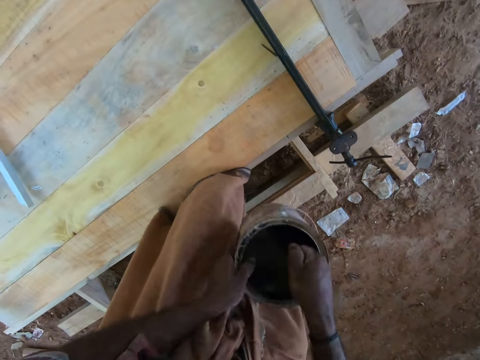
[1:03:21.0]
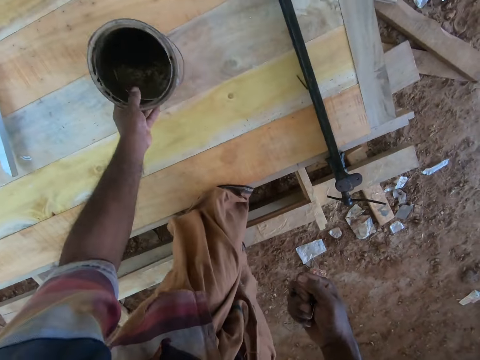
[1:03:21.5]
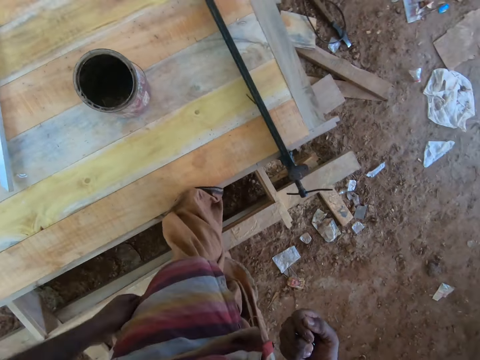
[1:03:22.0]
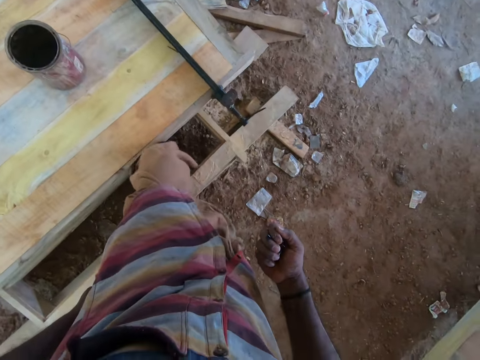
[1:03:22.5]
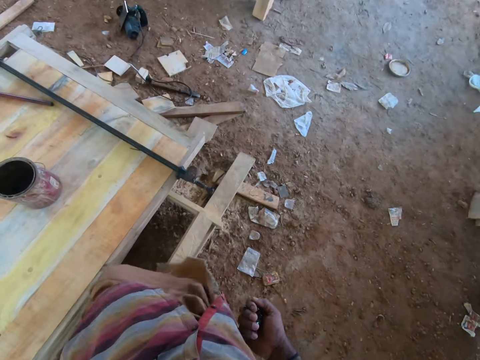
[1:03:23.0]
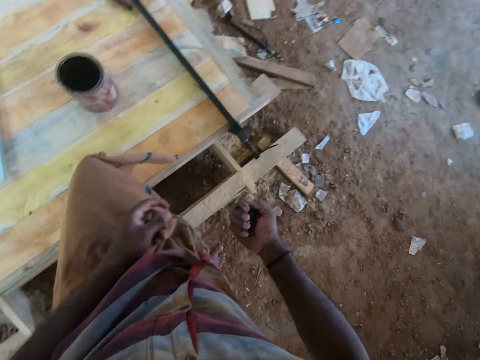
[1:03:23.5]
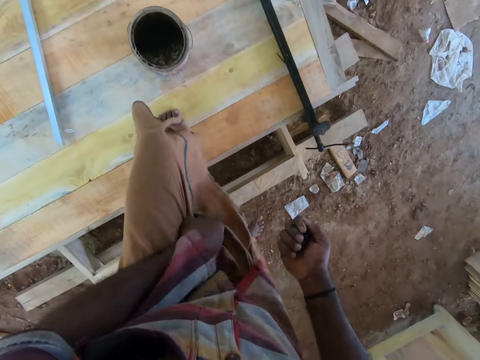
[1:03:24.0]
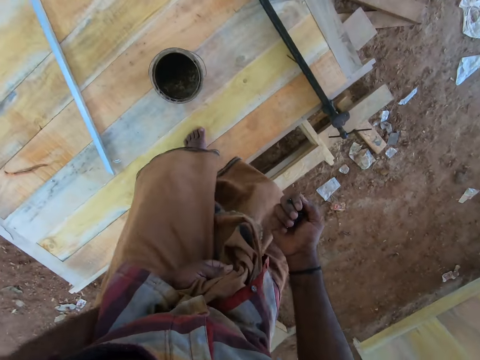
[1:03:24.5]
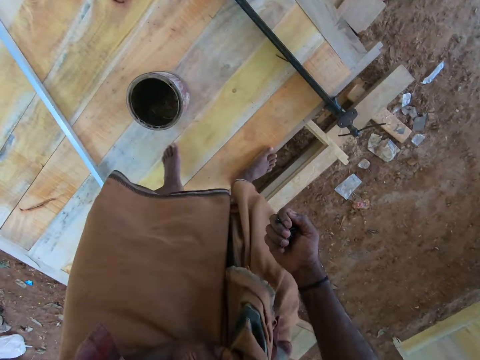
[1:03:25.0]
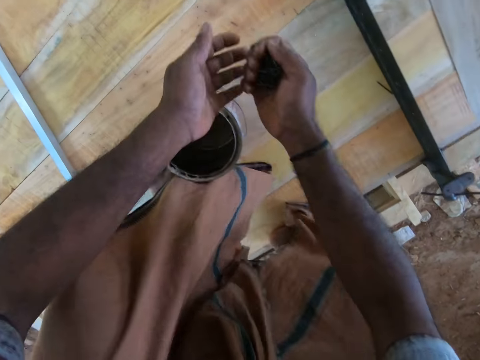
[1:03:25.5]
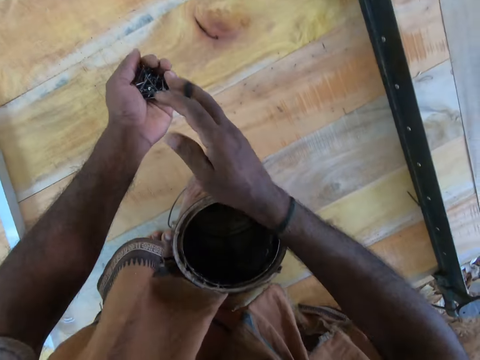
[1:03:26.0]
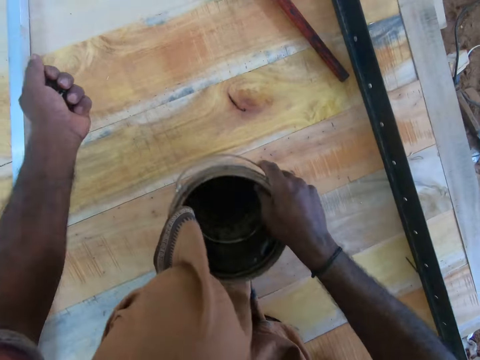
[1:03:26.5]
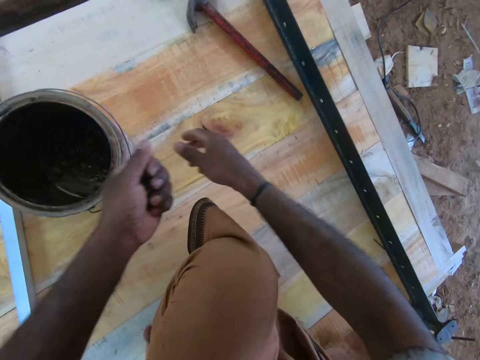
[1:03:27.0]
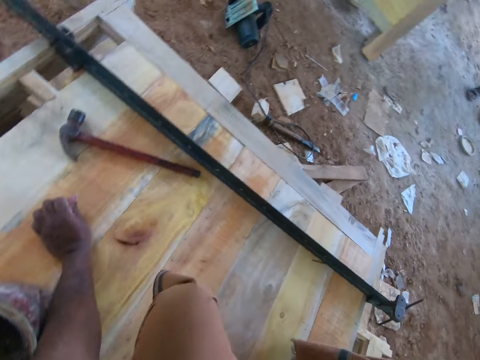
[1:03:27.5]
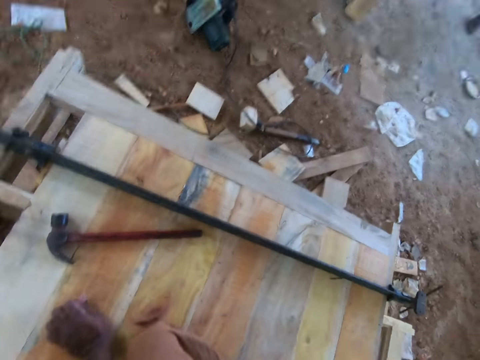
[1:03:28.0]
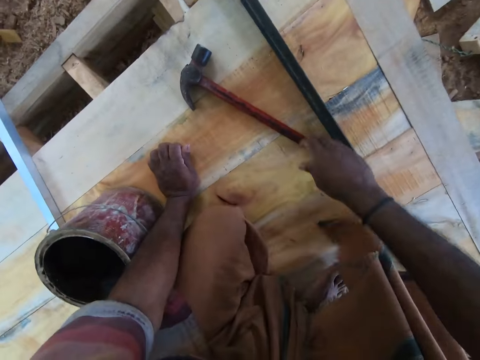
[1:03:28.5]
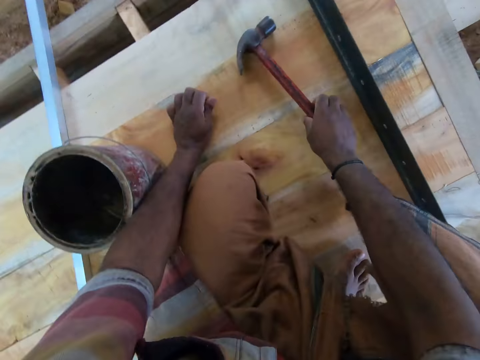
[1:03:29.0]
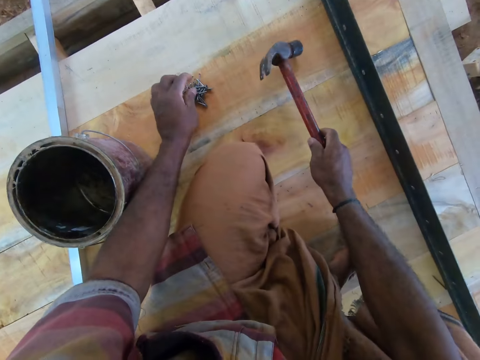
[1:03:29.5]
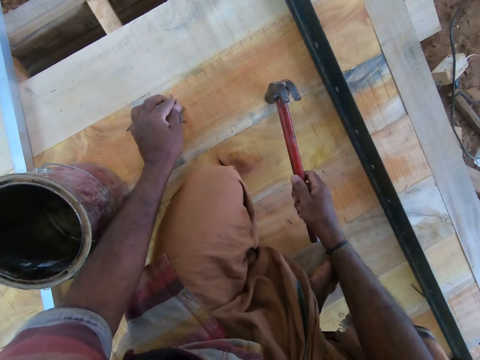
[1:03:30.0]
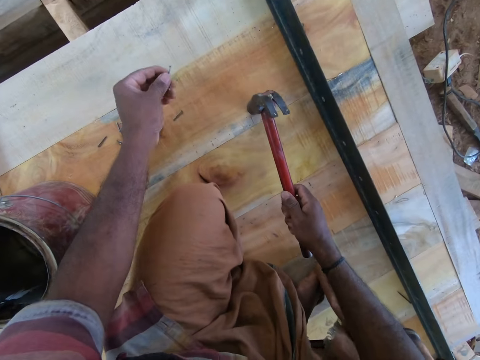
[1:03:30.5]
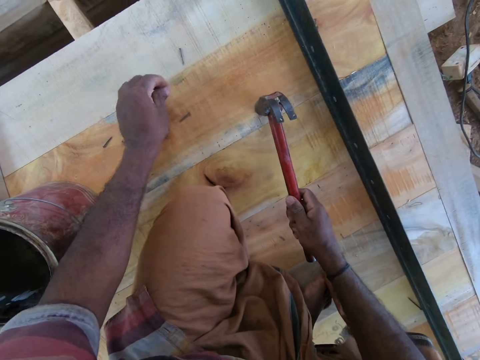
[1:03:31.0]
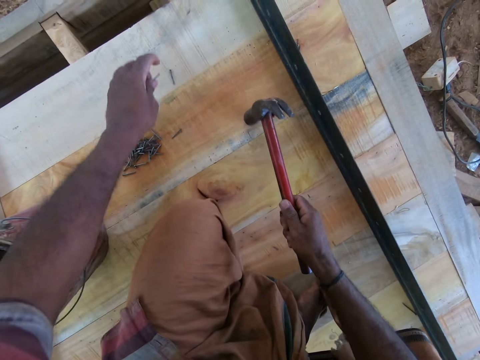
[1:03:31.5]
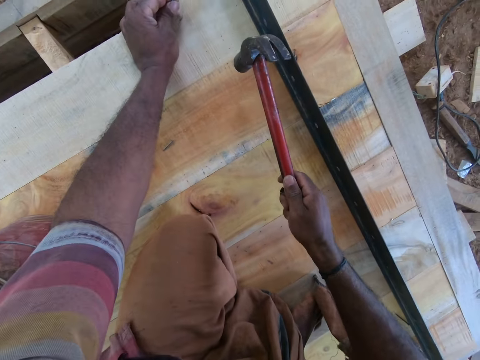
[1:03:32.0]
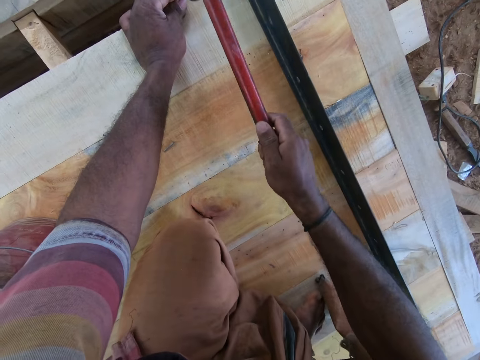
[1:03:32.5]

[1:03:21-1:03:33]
The camera wearer takes nails from the container in both hands with his right hand. He drops the container on the wood with his left hand. He touches his cloth. He places his left leg on the wood. He climbs the wood. He places both legs on the wood. He passes the nails from his right hand to his left hand. He picks the container from the wood with his right hand. He drops the container on the wood with his right hand. He drops the nails on the wood with his left hand. He picks a hammer from the wood with his right hand. He moves a nail from the wood with his left hand. He picks a nail from the wood with his left hand.

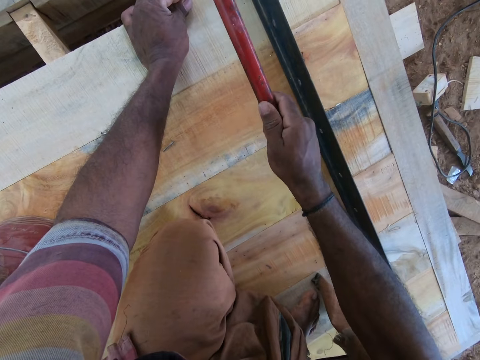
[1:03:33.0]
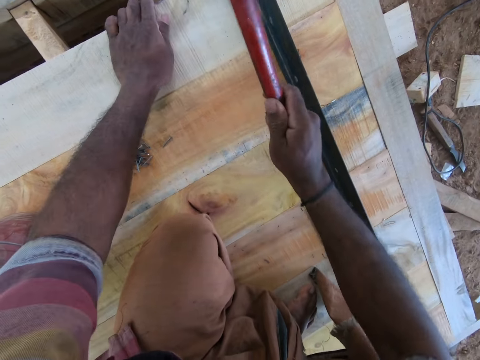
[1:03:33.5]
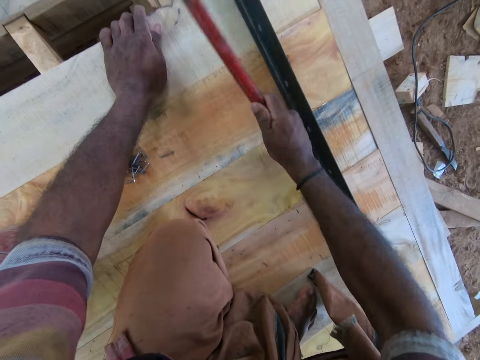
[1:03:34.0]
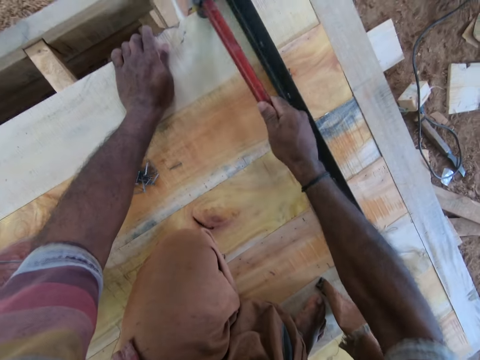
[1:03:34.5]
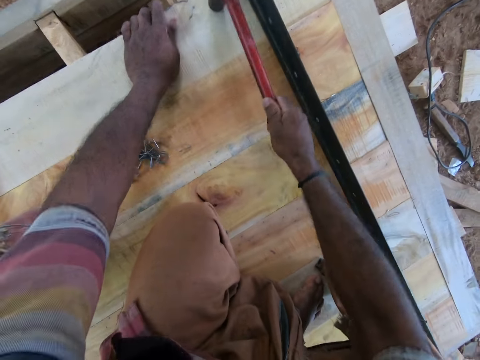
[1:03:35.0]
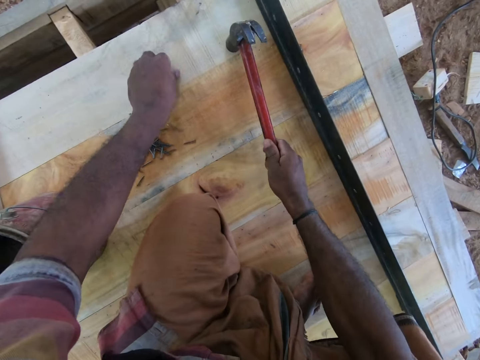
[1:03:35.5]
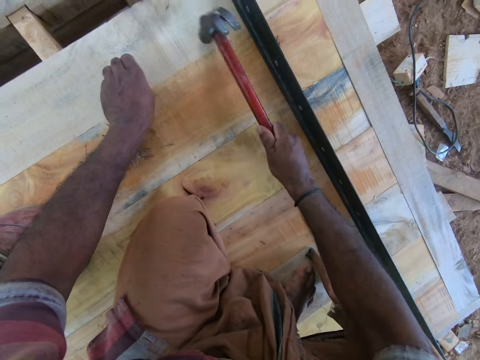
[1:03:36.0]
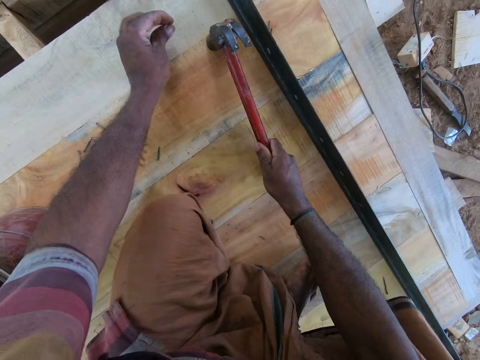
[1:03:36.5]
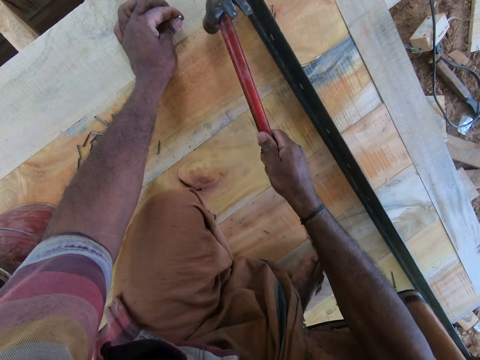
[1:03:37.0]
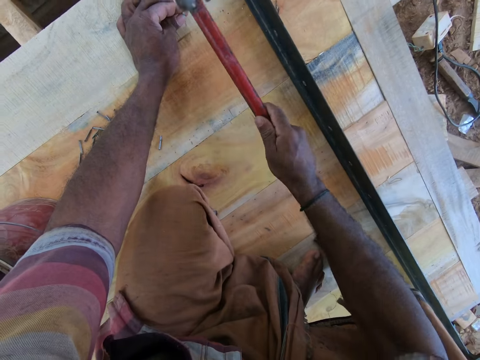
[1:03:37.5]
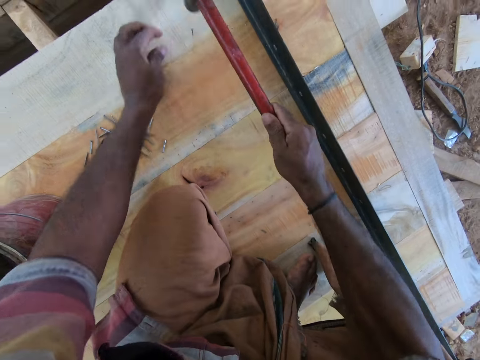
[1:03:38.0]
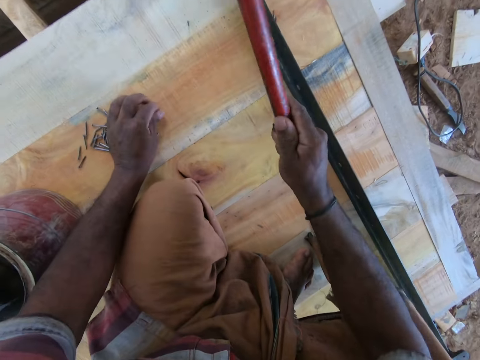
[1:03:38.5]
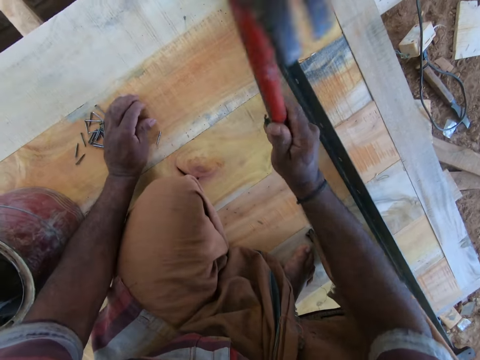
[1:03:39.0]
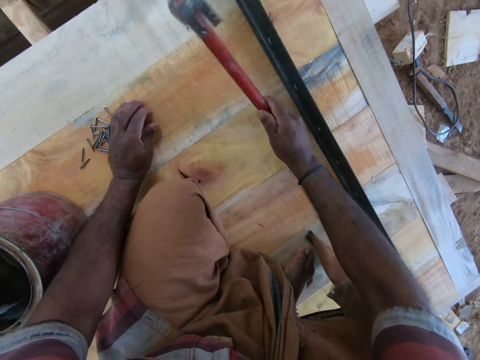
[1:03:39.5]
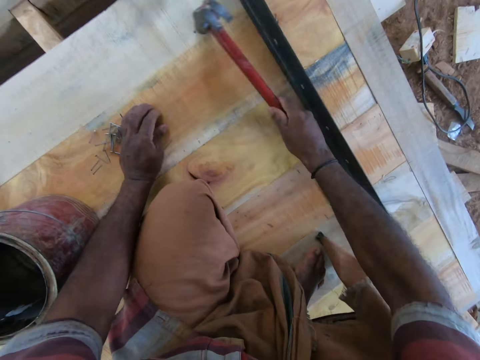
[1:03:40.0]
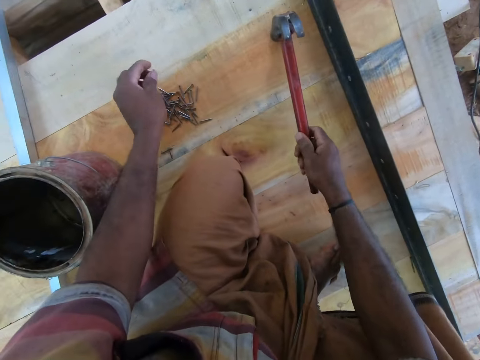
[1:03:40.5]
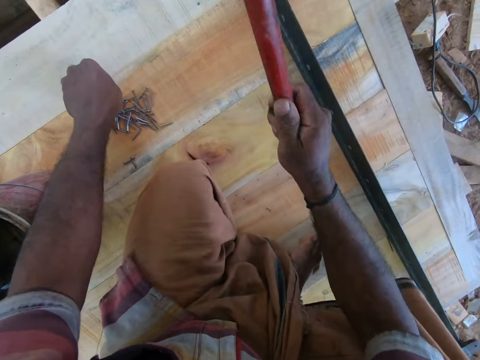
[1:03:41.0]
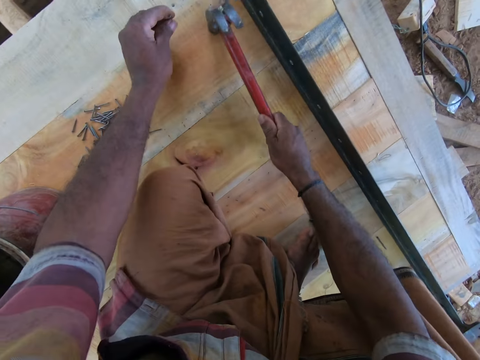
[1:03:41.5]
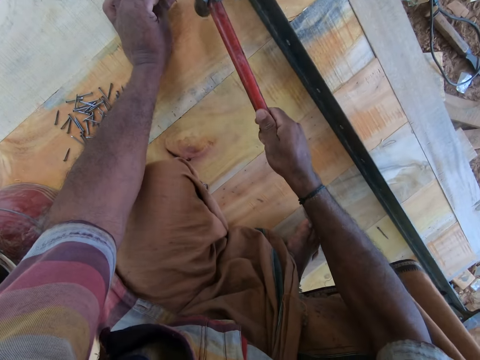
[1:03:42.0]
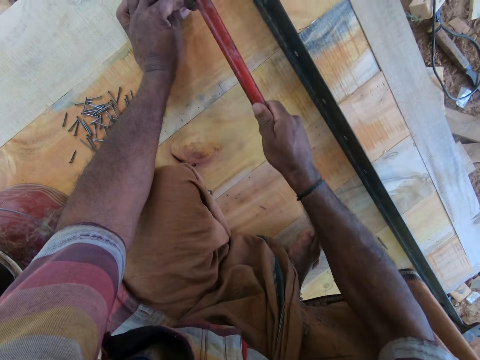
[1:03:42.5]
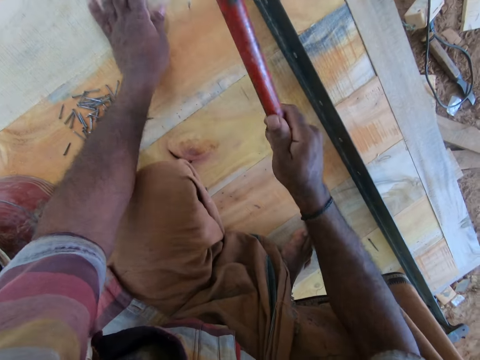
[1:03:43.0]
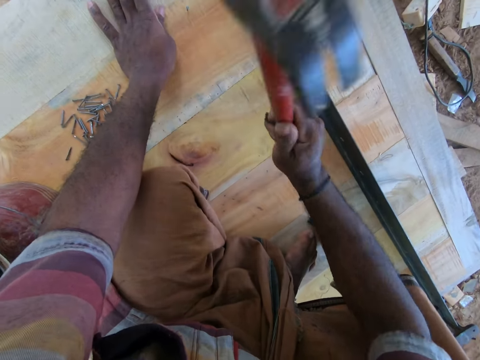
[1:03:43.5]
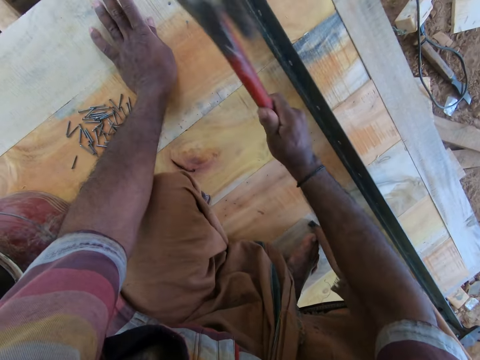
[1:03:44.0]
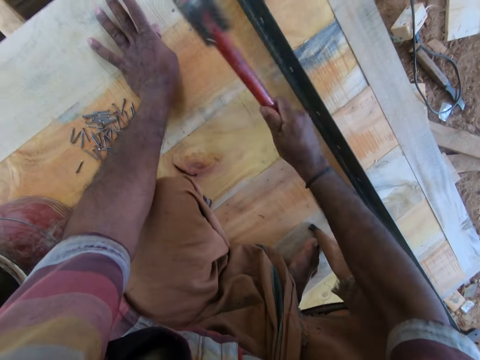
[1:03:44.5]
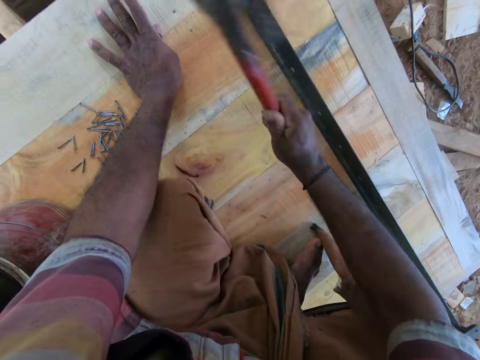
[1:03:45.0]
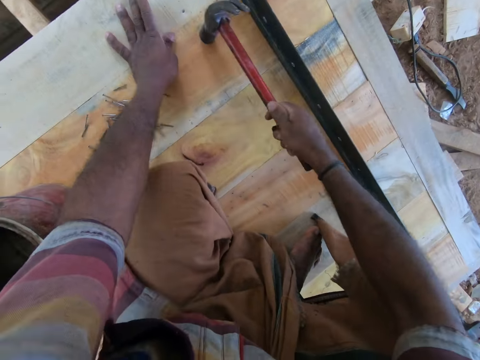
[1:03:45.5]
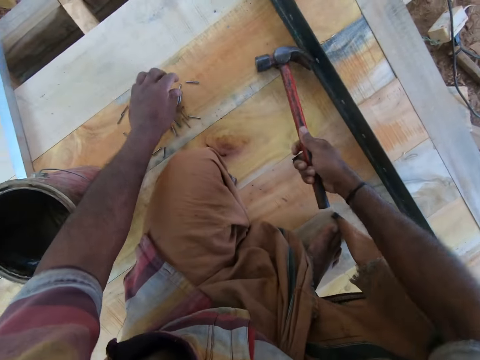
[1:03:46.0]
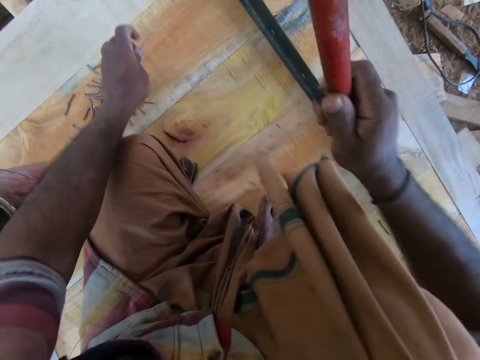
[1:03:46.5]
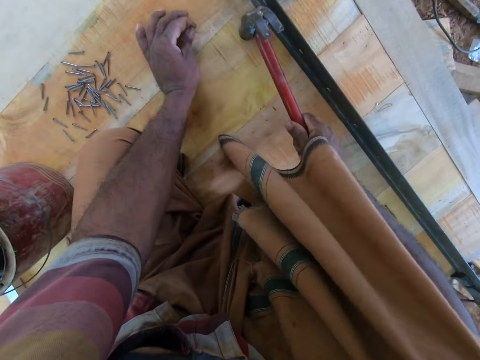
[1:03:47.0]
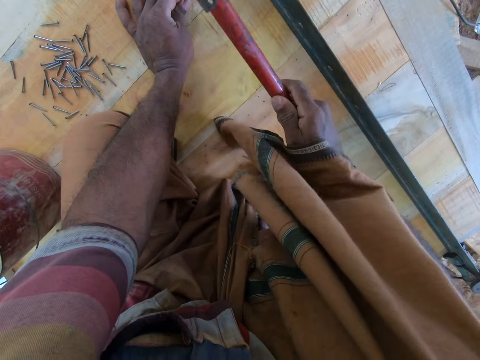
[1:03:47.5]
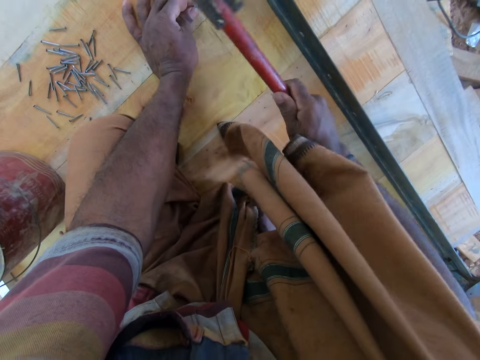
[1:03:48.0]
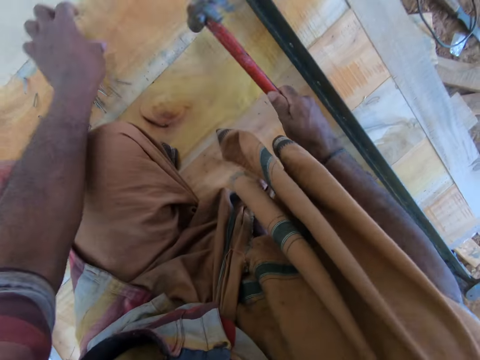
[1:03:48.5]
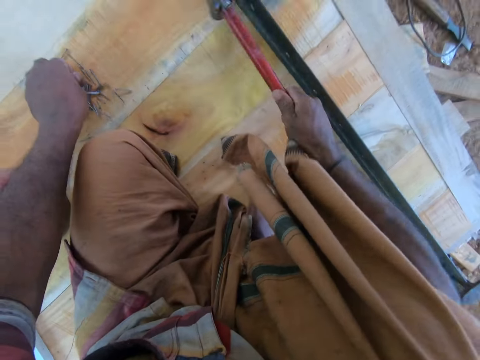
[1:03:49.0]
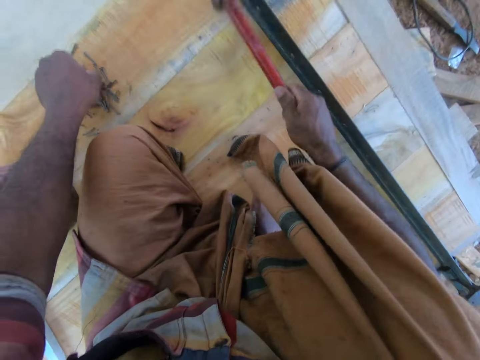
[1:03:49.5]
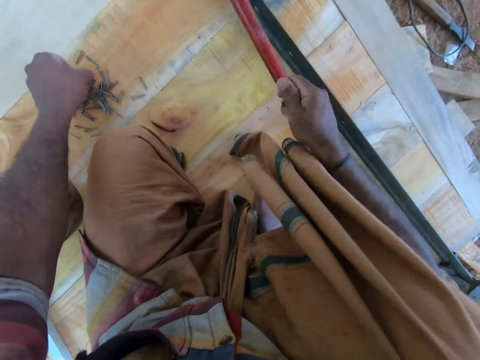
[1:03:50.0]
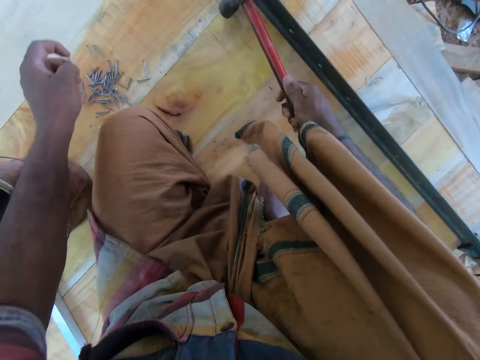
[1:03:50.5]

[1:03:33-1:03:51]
The camera wearer hits the nail on the wood with the hammer in his right hand. He picks the nail from the wood with his left hand. He hits the nail on the wood with the hammer in his right hand. He picks a nail from the wood with his left hand. He hits the nail on the wood with the hammer in his right hand. He picks a nail from the wood with his left hand. He hits the nail on the wood with the hammer in his right hand. He picks a nail from the wood with his left hand.
